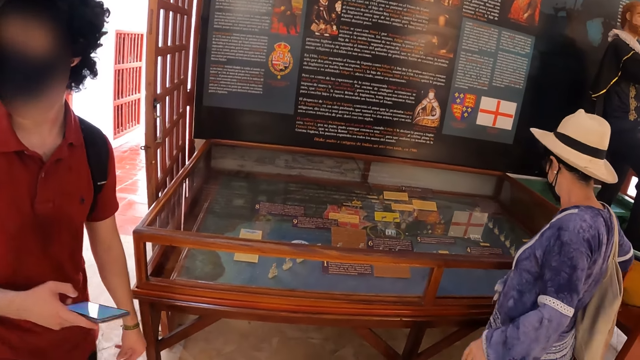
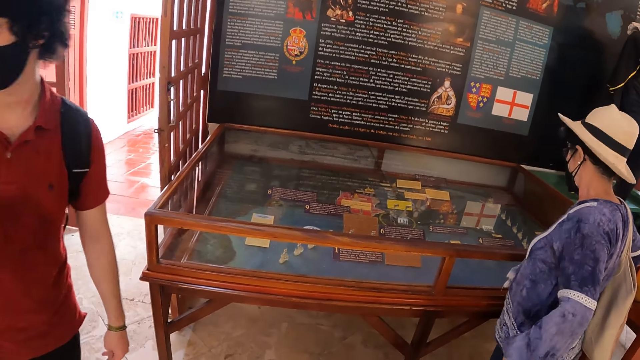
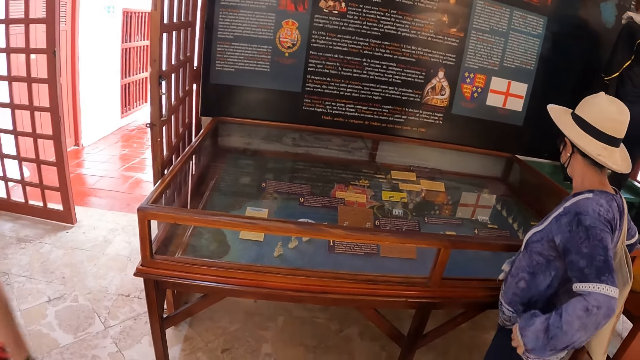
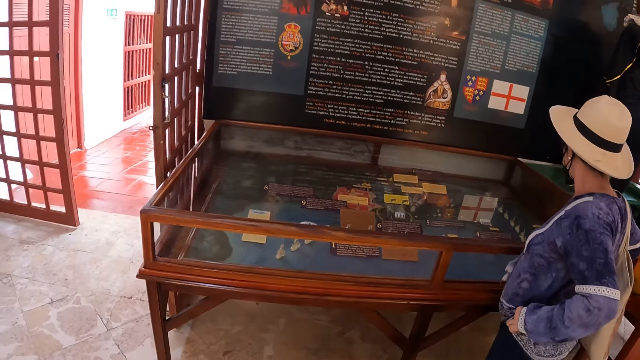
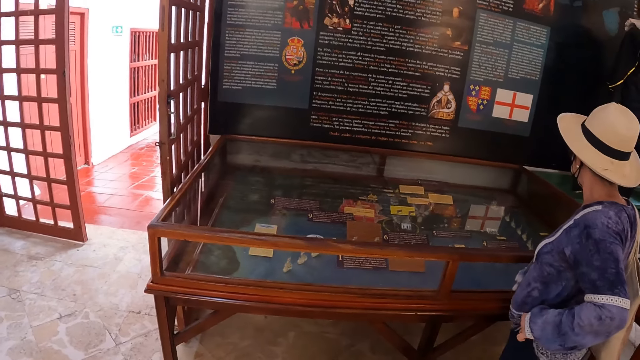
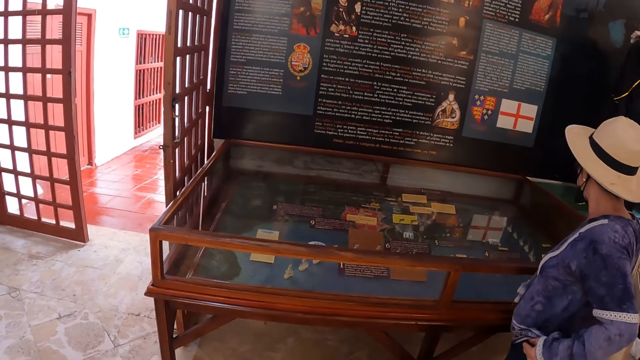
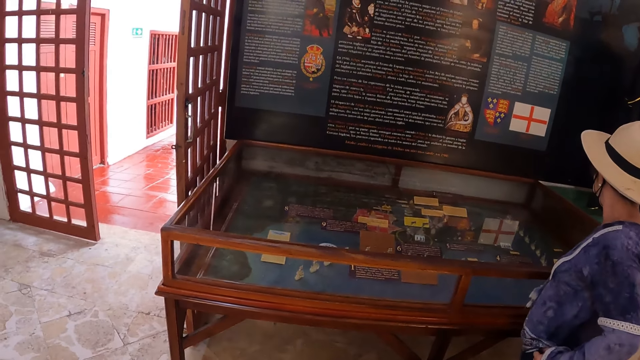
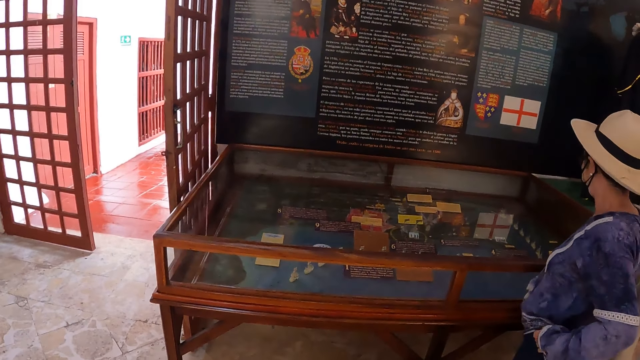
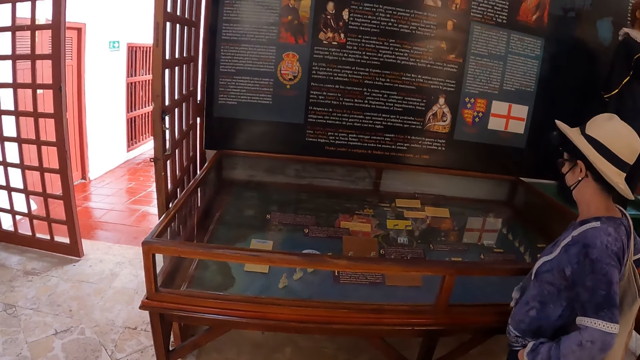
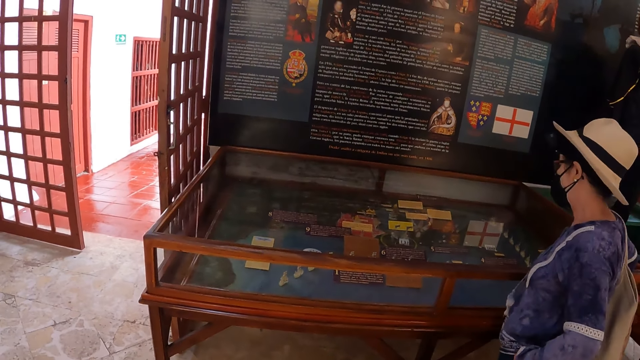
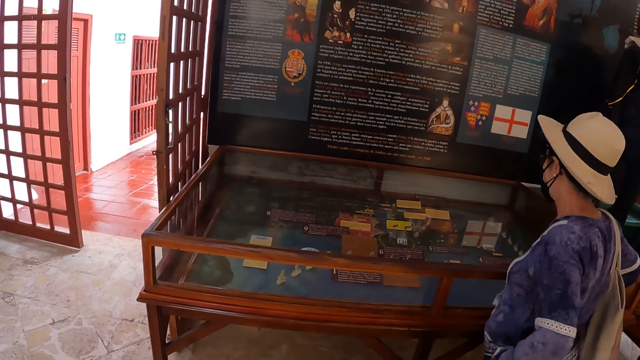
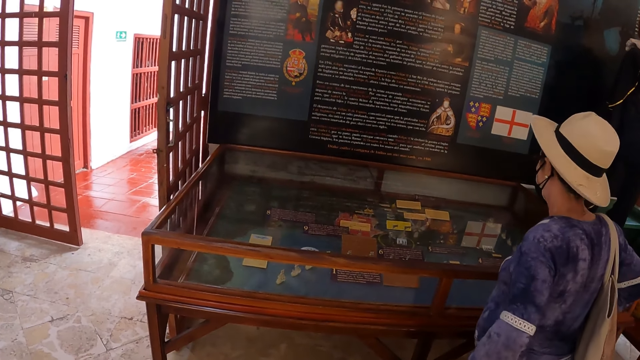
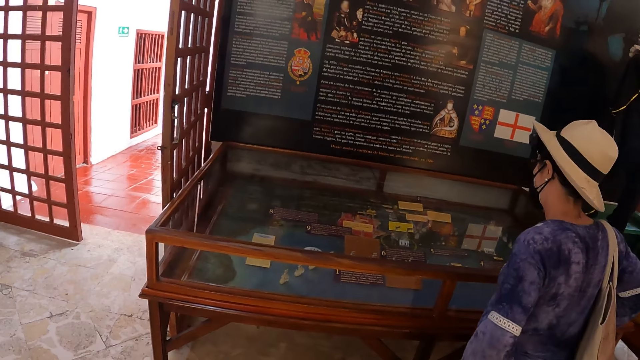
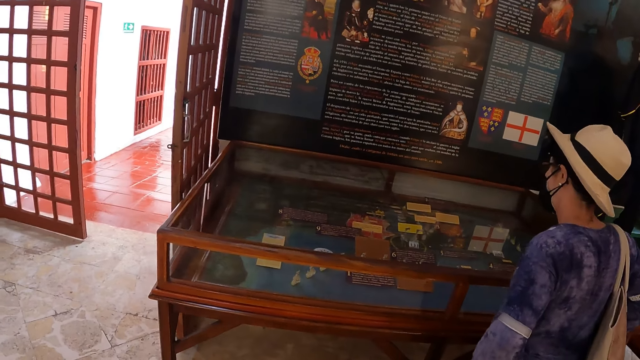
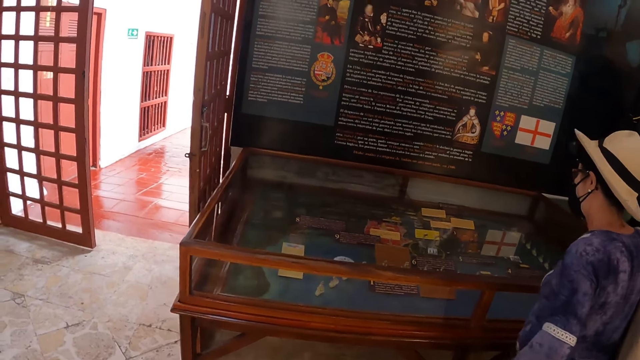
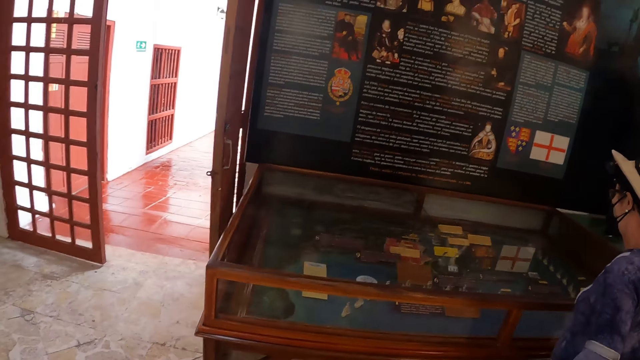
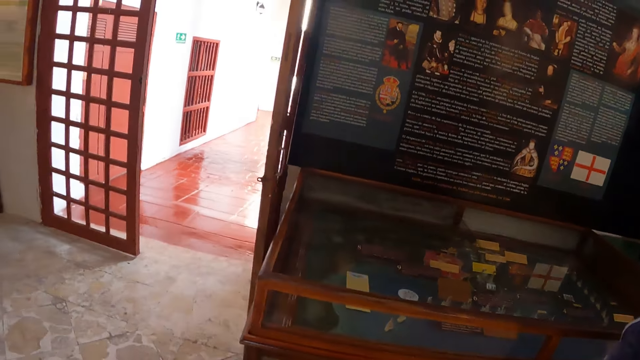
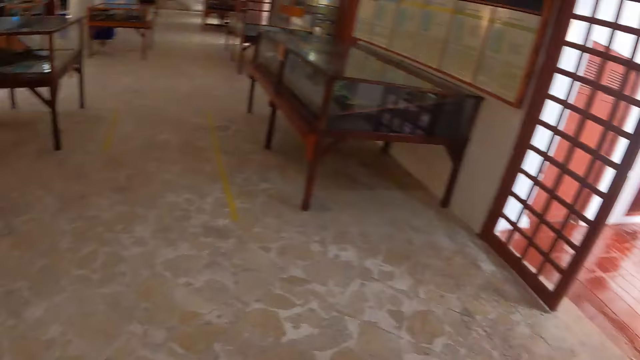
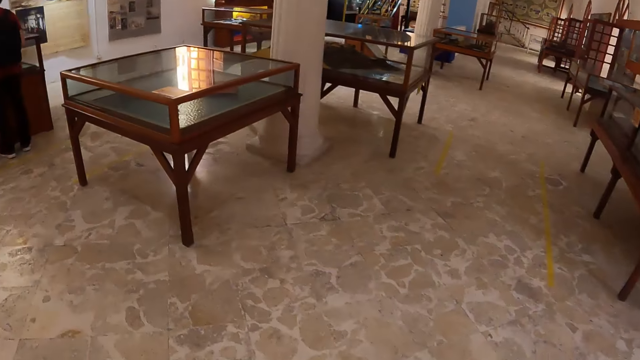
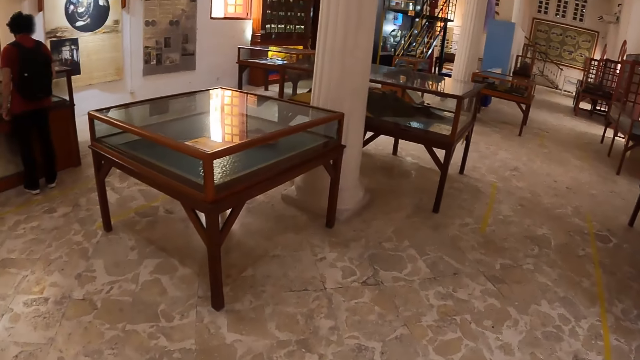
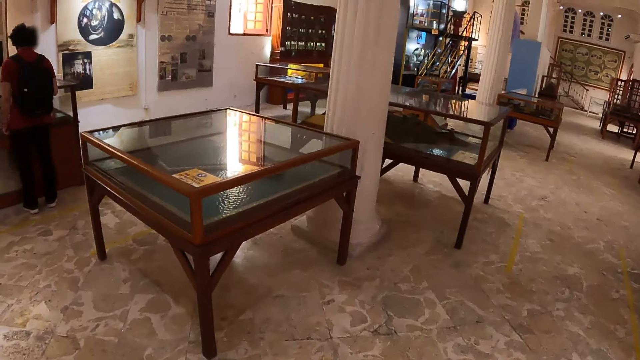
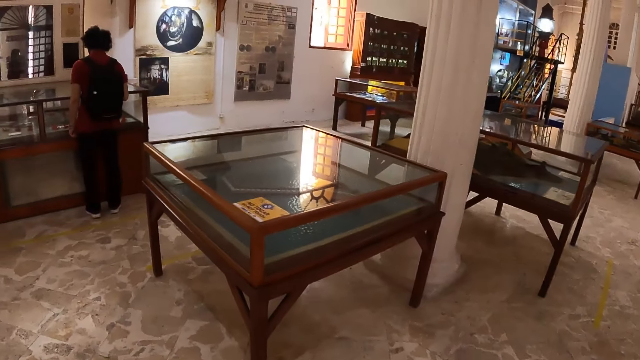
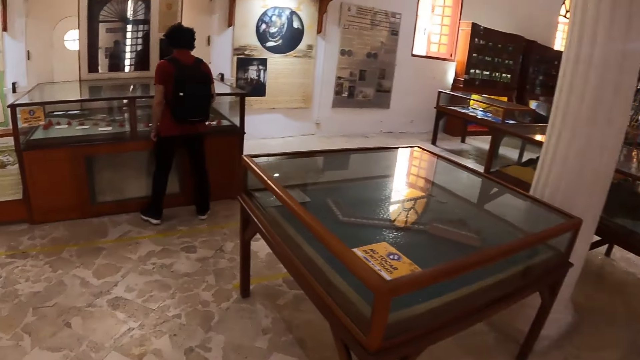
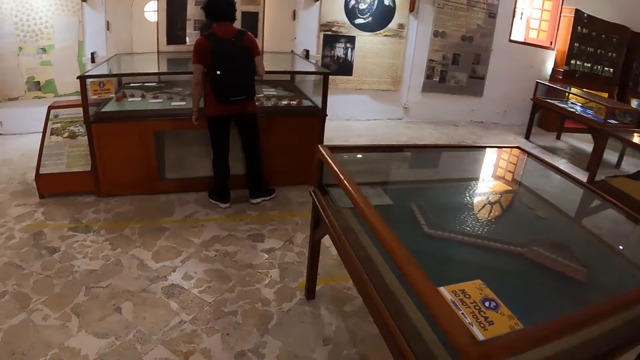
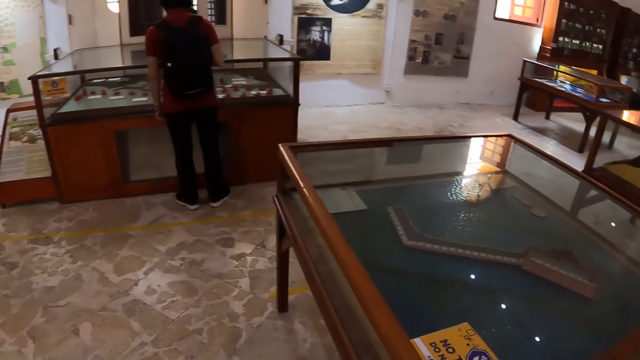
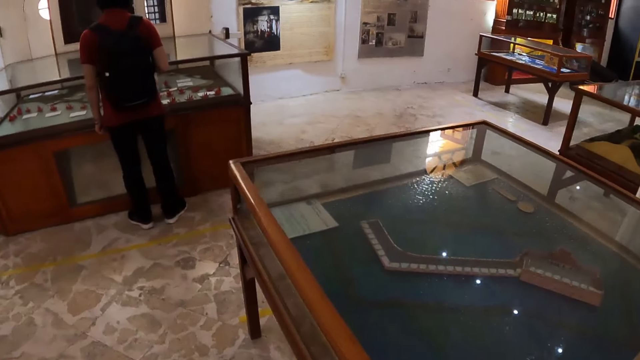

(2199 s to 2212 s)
A man walks around the museum. The camera wearer looks around the museum with a woman. They walk around the museum. They walk towards the other glass table.

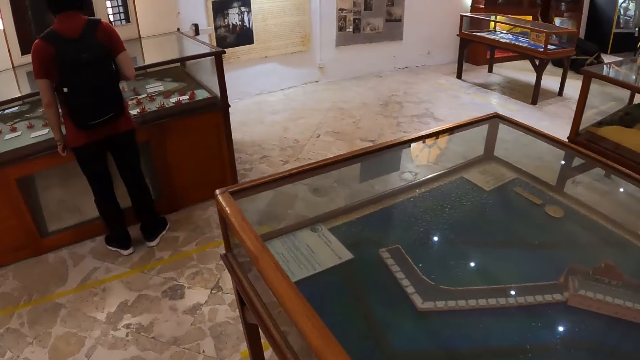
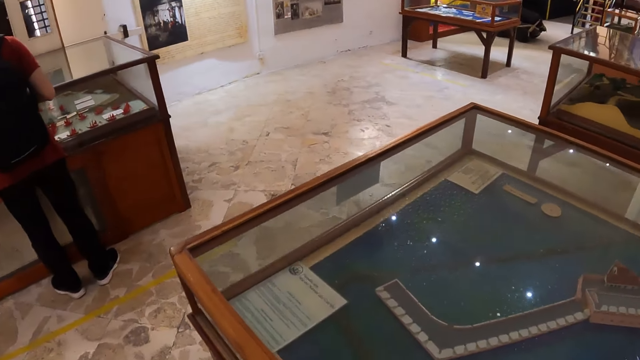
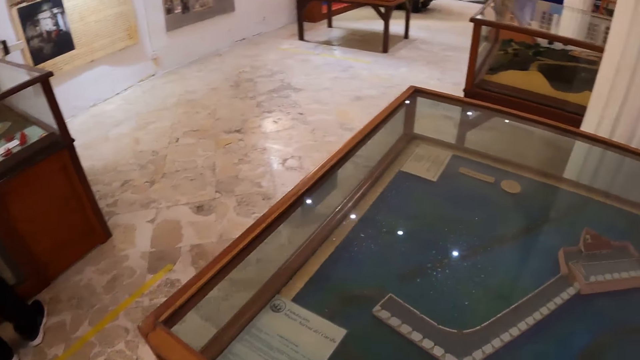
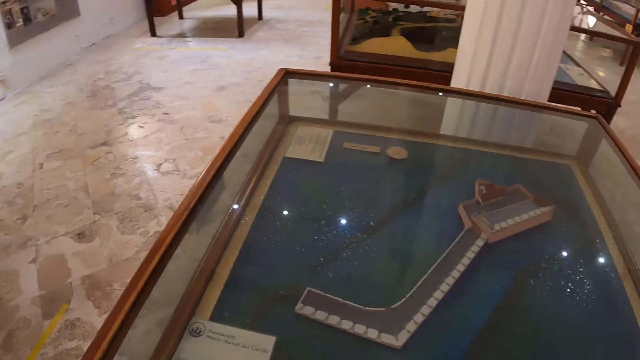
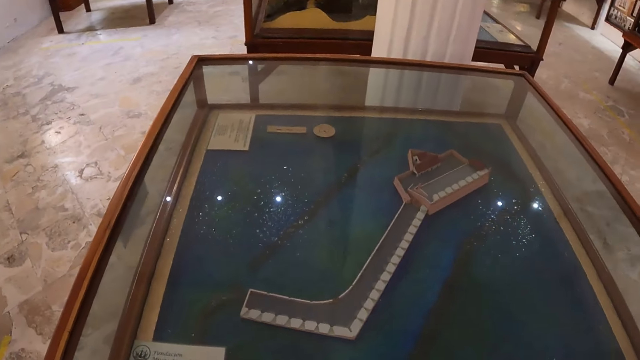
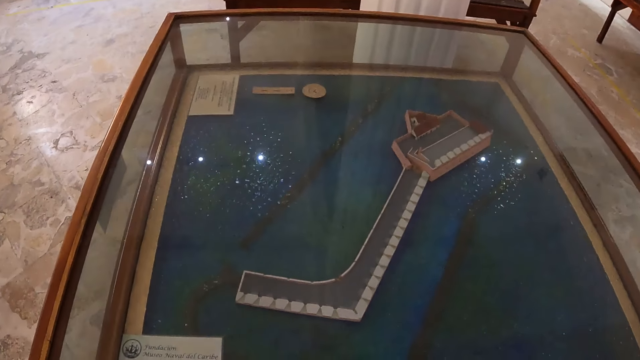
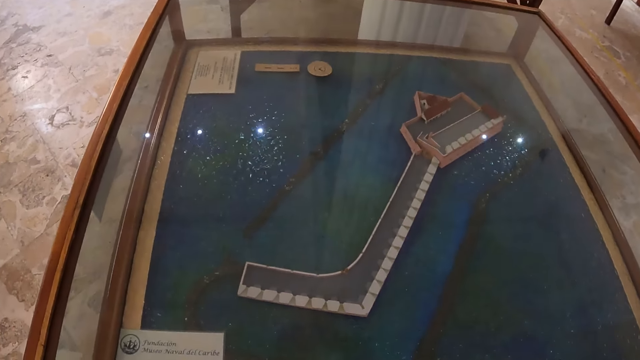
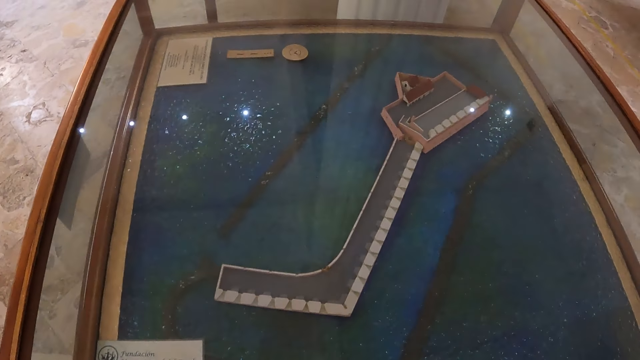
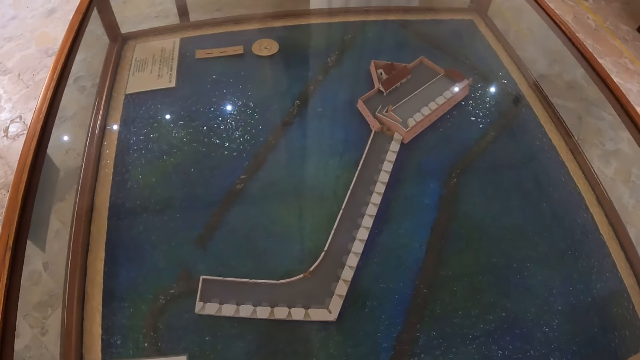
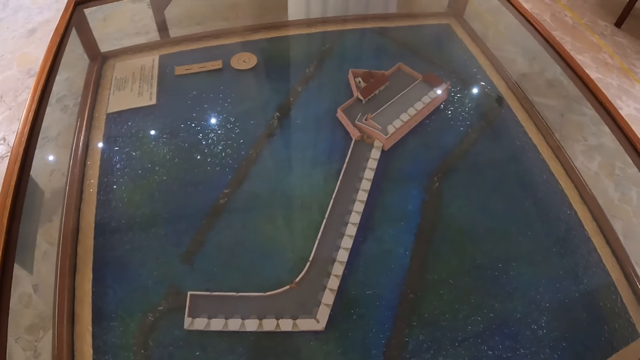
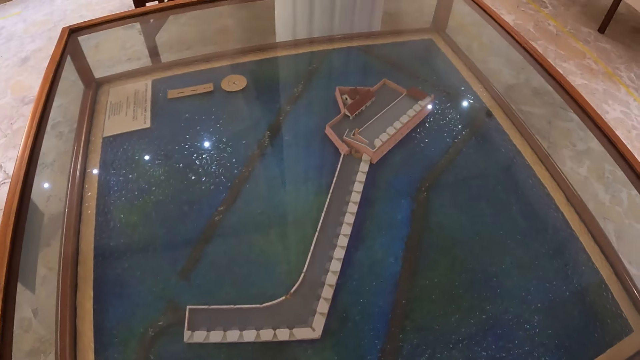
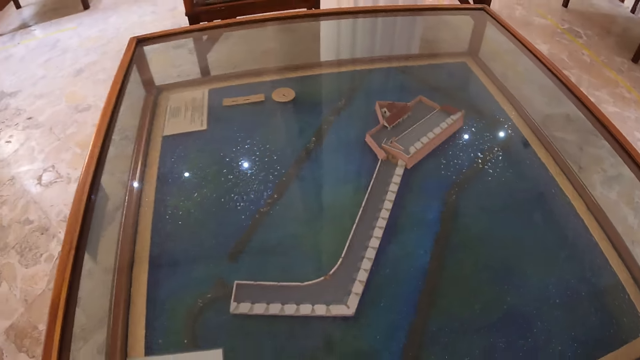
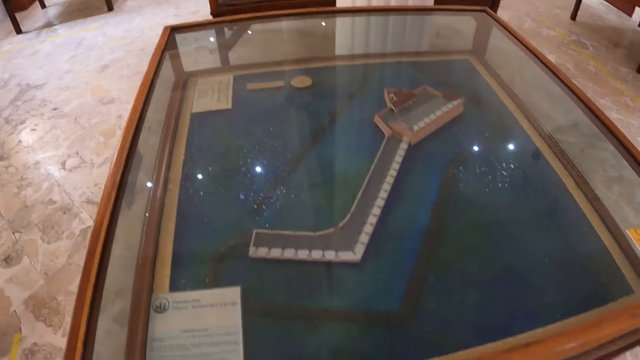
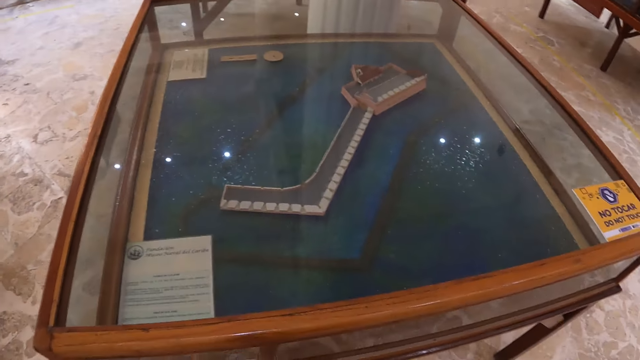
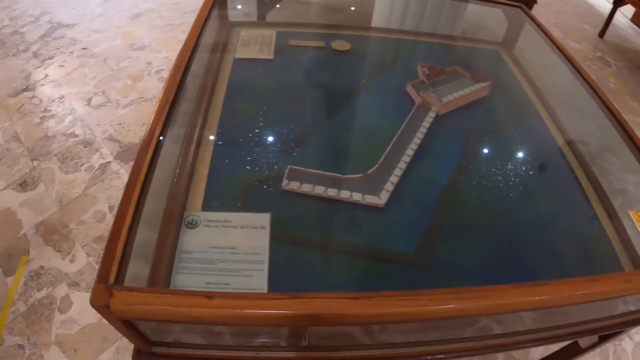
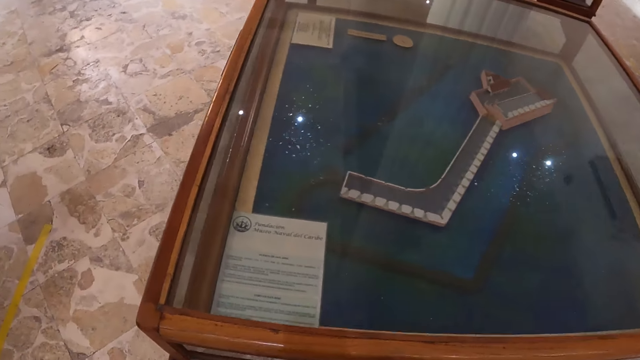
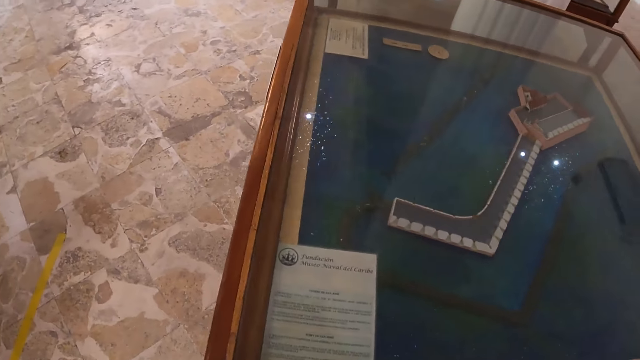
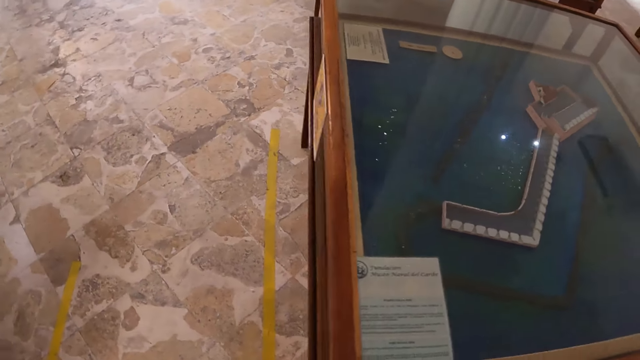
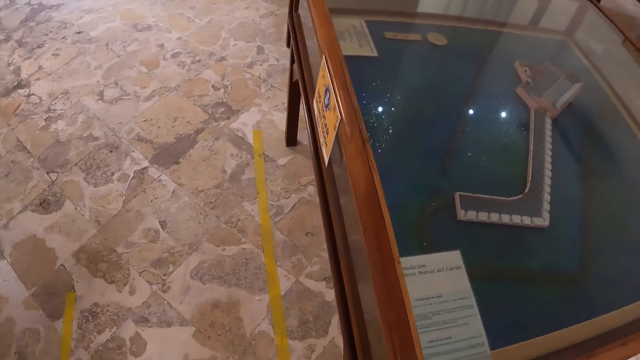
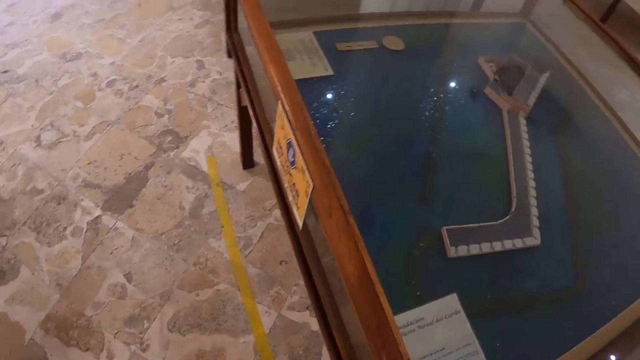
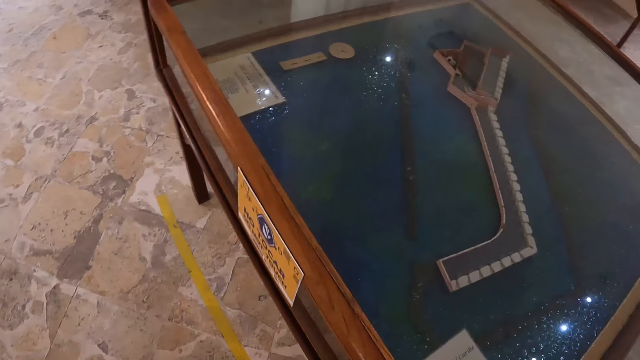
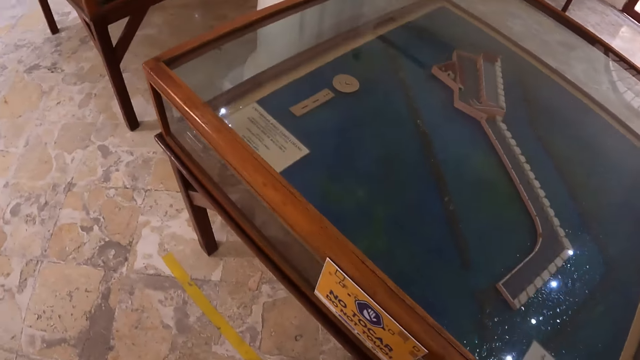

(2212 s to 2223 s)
The camera wearer looks at something in the glass table. They look around the museum collection. They walk around the glass table.
